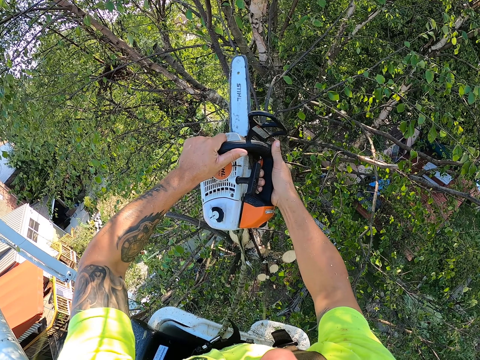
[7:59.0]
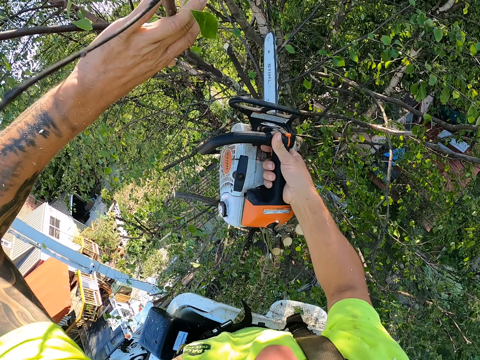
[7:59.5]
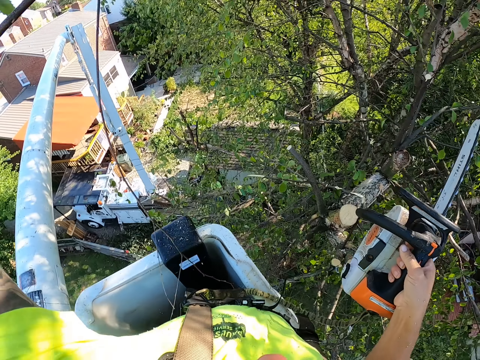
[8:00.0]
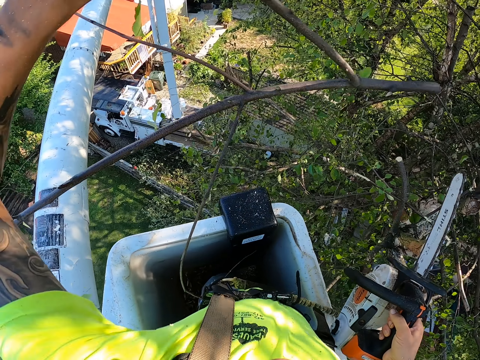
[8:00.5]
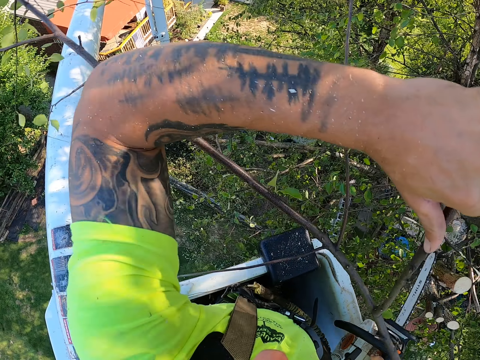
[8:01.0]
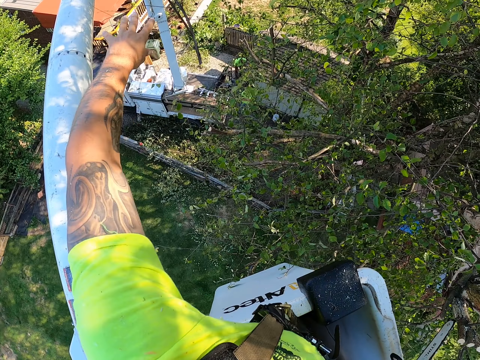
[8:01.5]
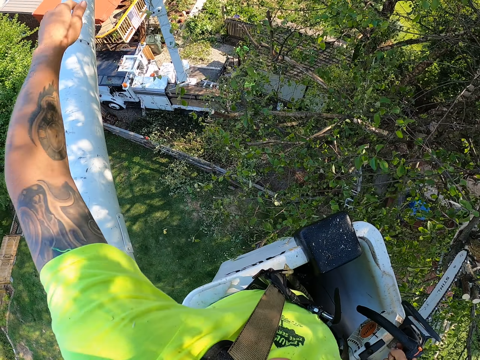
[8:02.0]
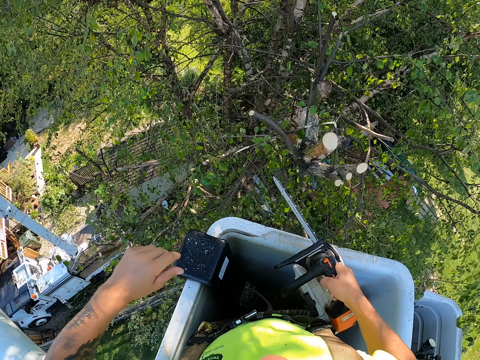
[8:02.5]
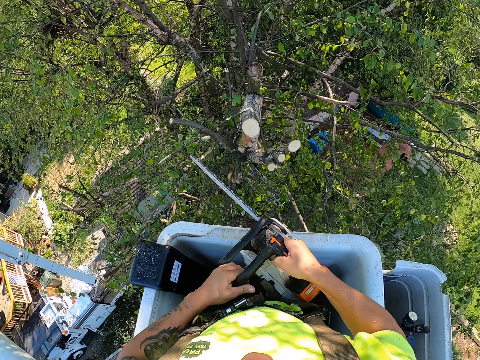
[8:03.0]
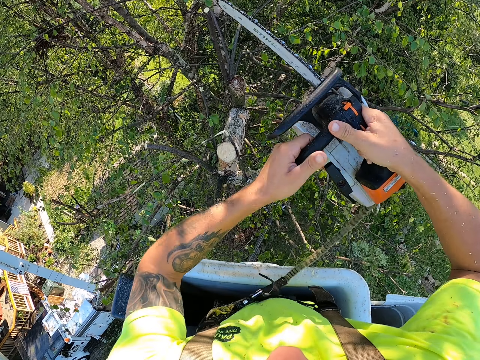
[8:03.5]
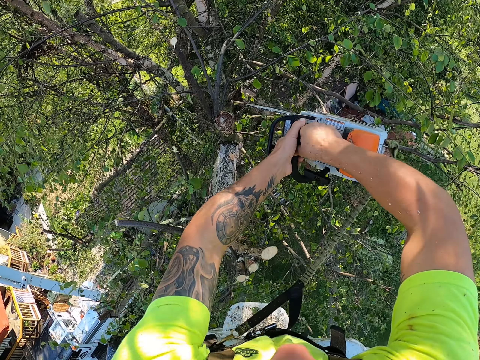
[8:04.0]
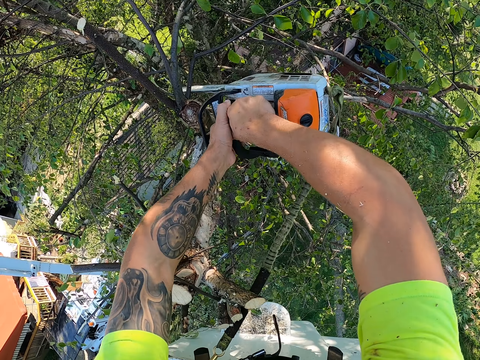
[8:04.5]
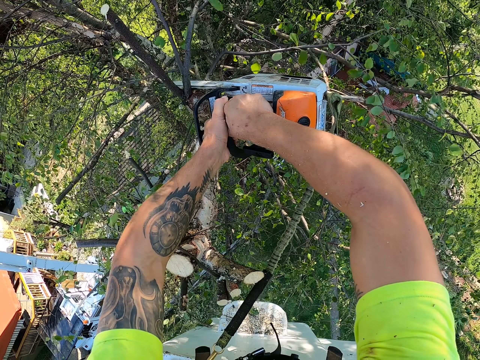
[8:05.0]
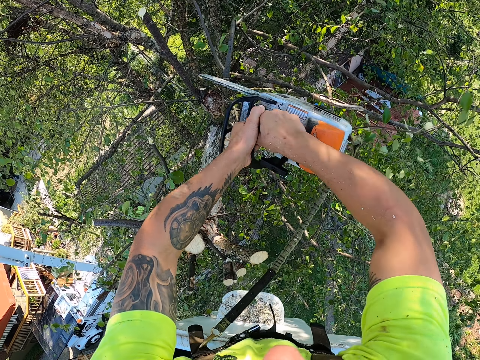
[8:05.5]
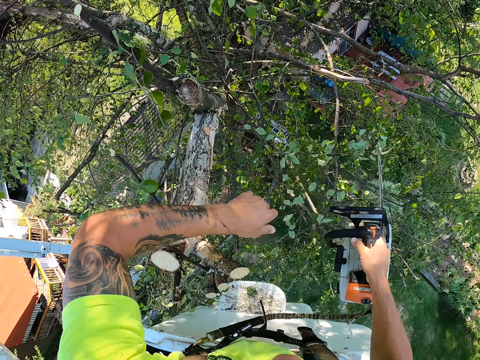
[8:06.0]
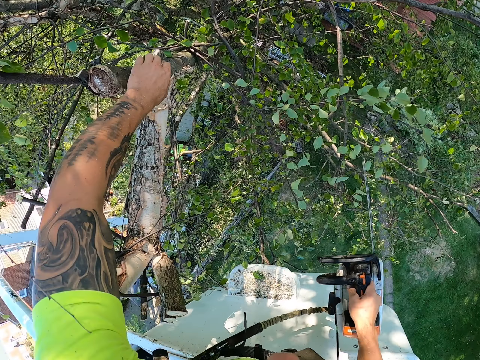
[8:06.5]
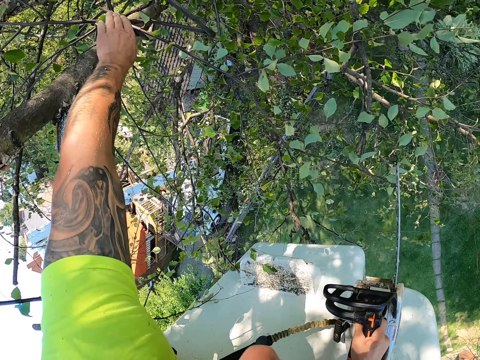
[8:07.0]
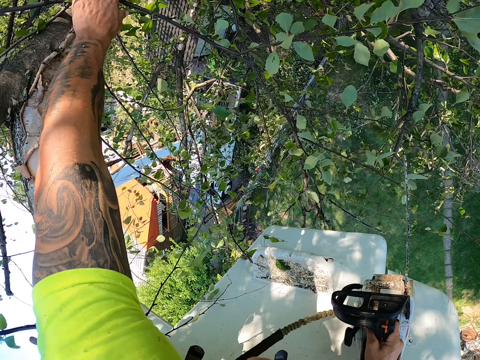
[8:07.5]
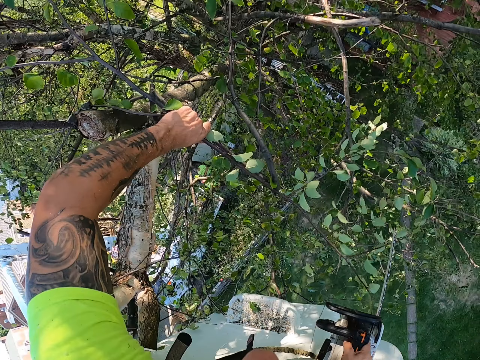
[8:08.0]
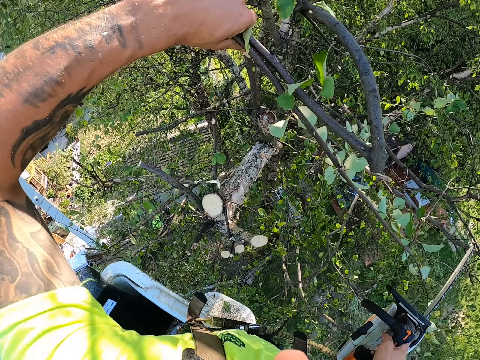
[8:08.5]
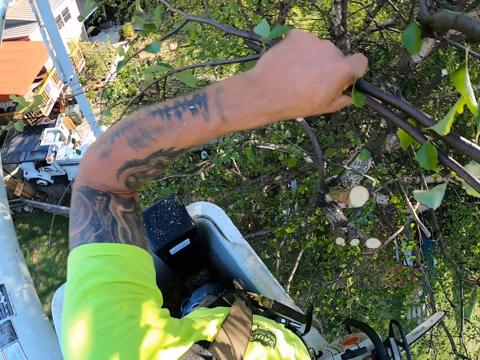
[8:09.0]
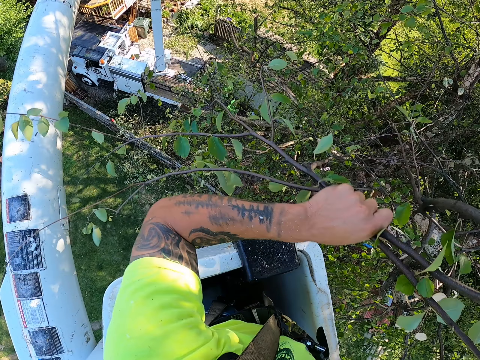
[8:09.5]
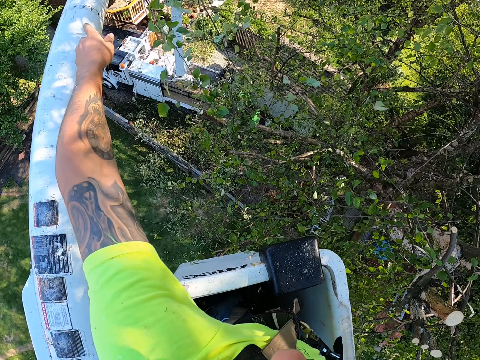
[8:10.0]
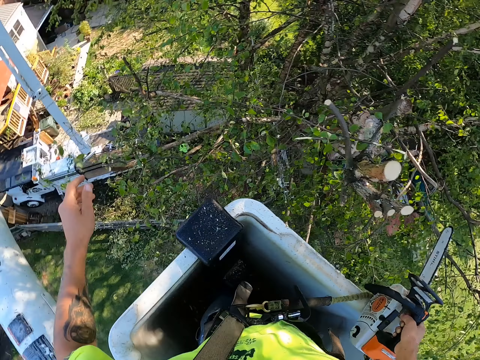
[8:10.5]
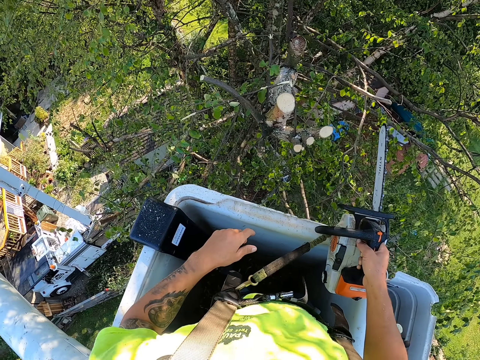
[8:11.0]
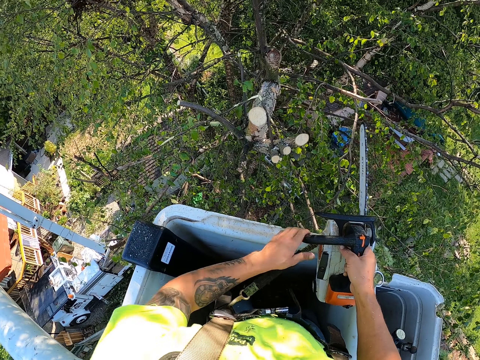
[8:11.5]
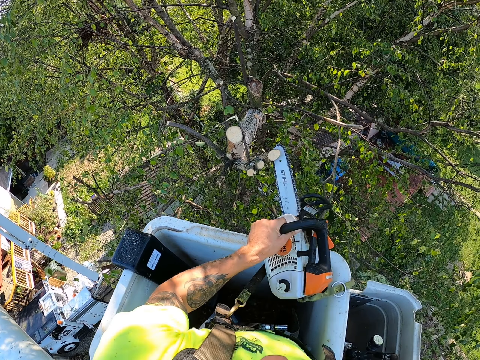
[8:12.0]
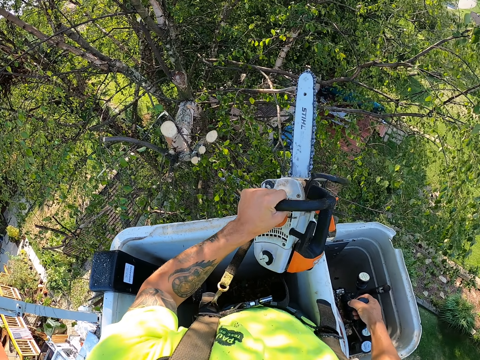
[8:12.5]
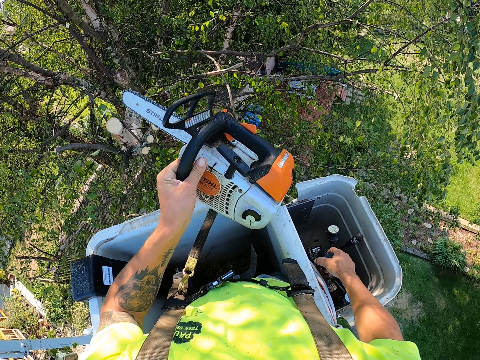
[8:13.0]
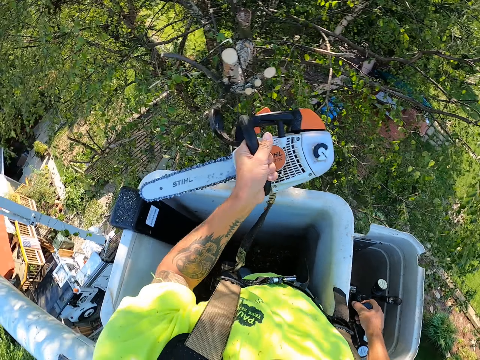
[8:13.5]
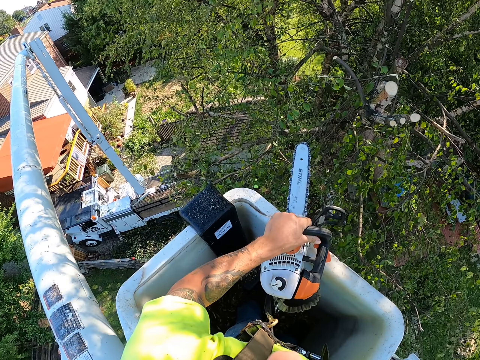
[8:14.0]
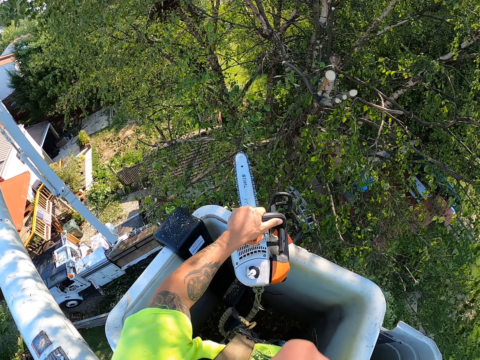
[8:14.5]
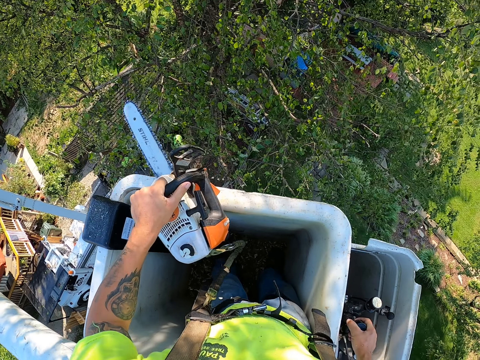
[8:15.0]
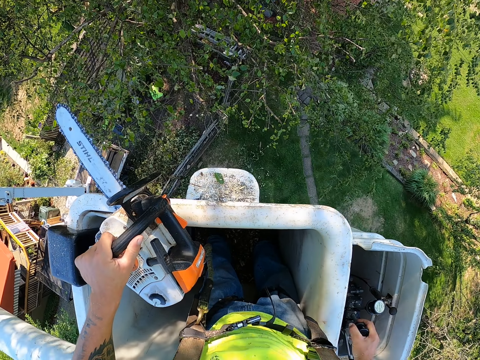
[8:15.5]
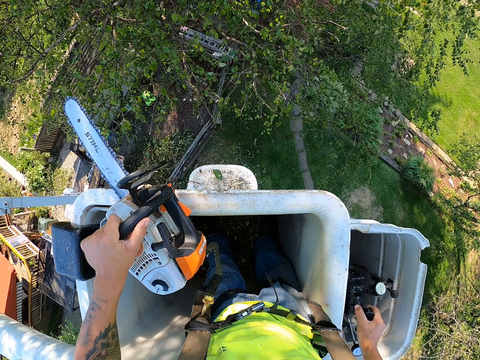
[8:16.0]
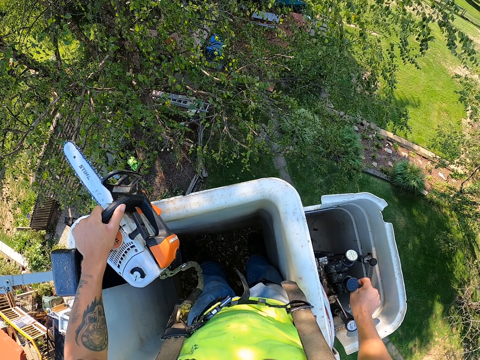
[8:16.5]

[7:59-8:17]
The camera wearer grabs the tree branch with his left hand. He drops the tree branch from a cherry picker on the ground with his left hand. He throws the branch down. He cuts the tree branch with the chain saw in both hands. He grabs the tree branch with his left hand. He drops the tree branch from the cherry picker on the ground with his left hand. He throws the branch. He passes the chainsaw from his right hand to his left hand. He adjusts the cherry picker with the control sticks in his right hand. He rests the power saw on the elevator.

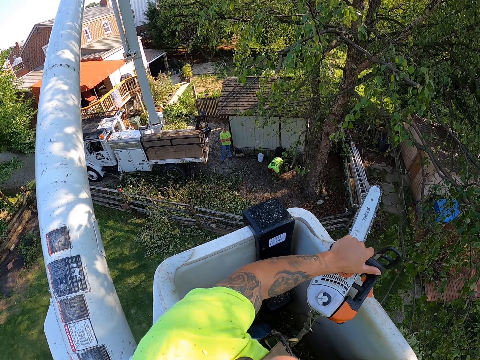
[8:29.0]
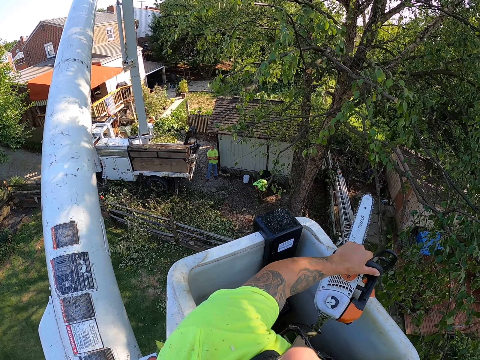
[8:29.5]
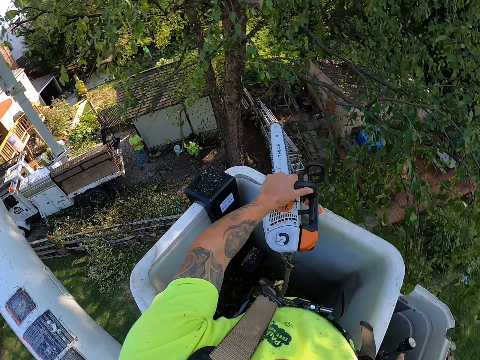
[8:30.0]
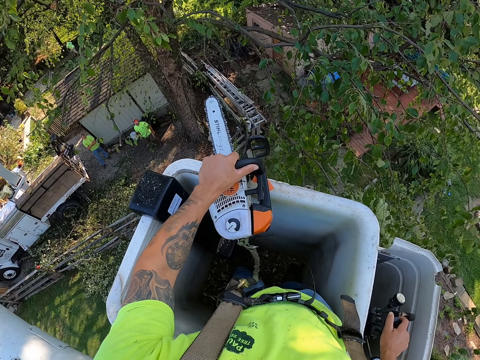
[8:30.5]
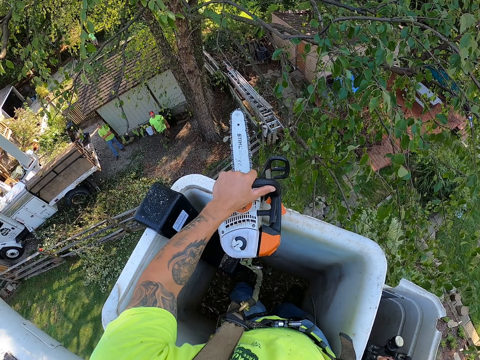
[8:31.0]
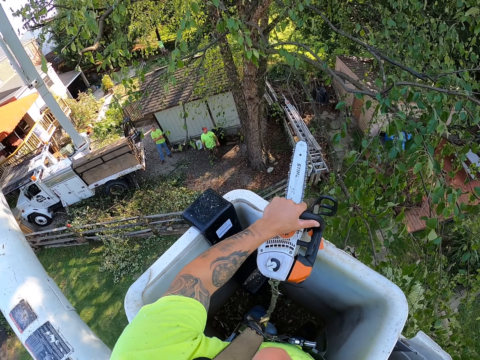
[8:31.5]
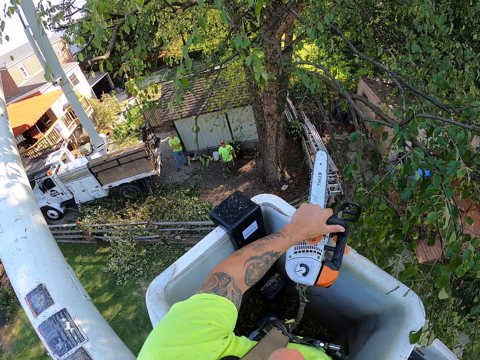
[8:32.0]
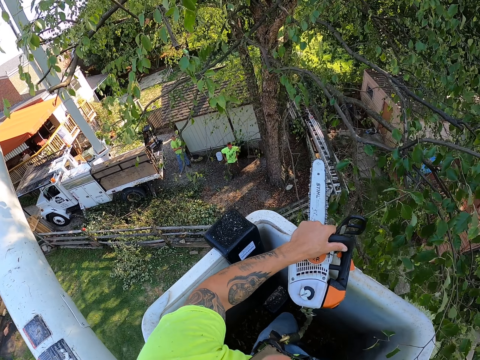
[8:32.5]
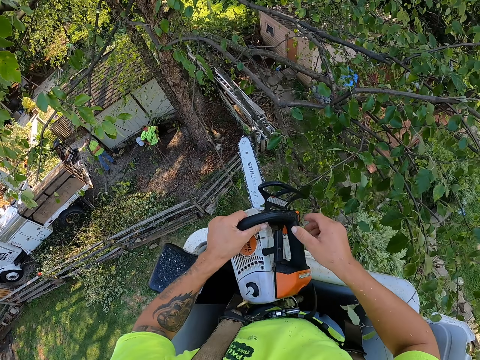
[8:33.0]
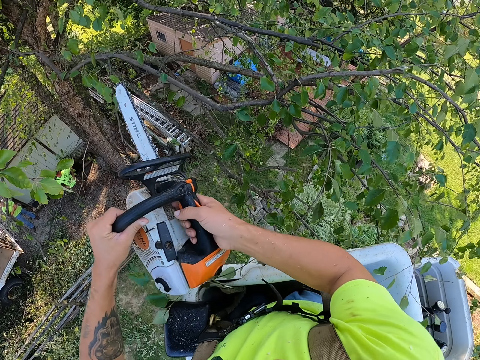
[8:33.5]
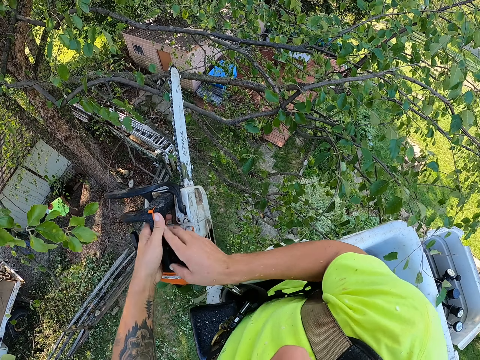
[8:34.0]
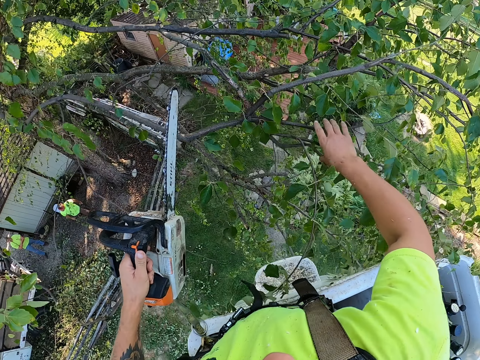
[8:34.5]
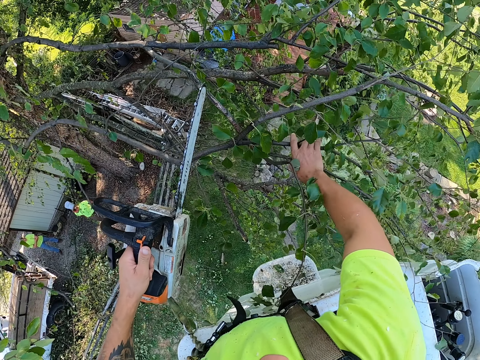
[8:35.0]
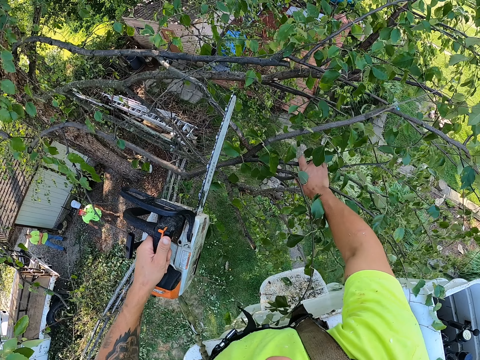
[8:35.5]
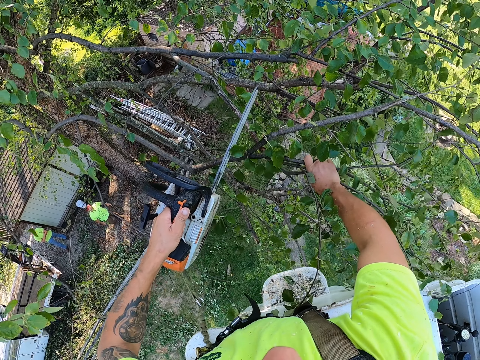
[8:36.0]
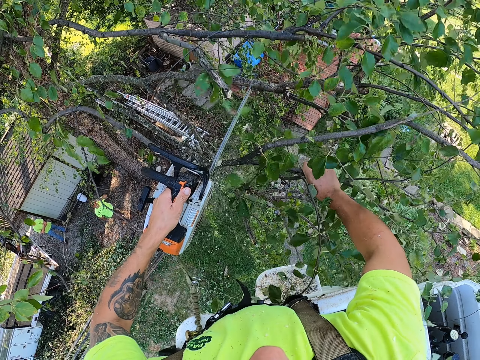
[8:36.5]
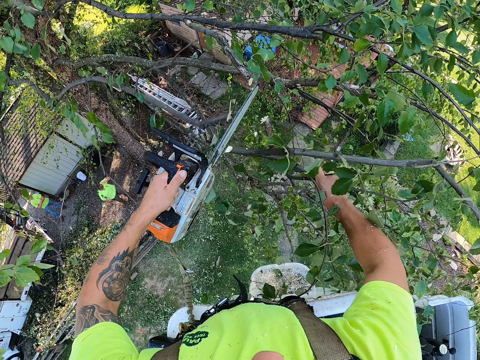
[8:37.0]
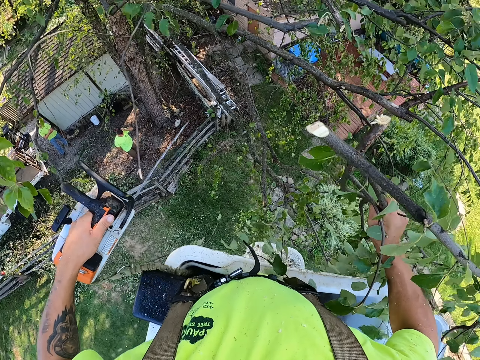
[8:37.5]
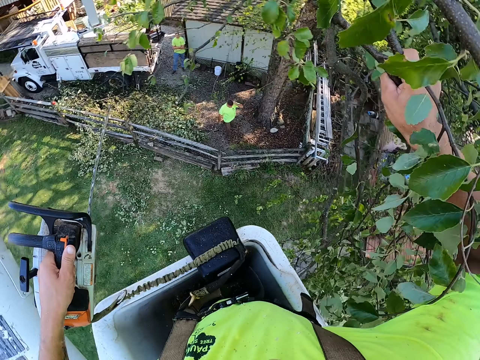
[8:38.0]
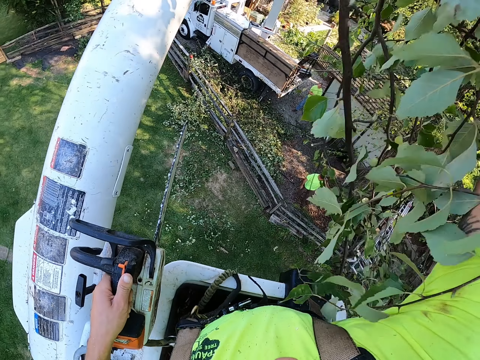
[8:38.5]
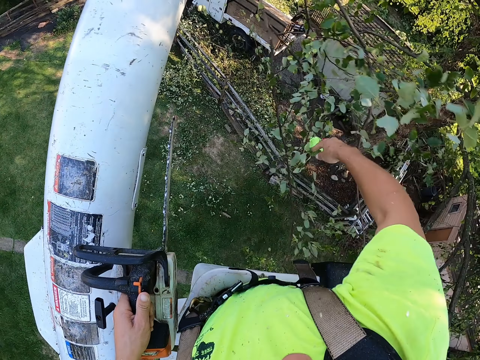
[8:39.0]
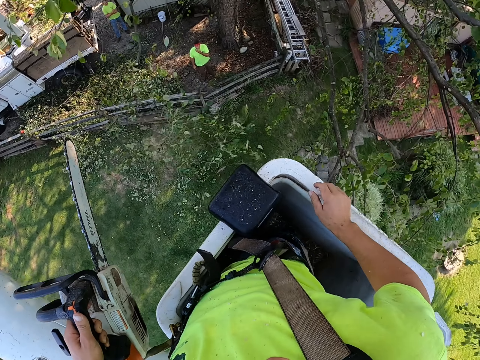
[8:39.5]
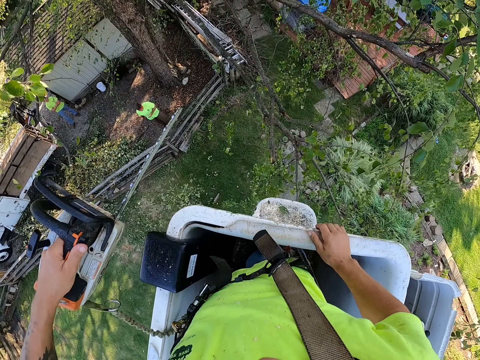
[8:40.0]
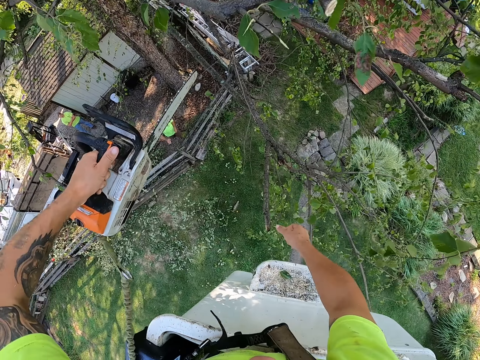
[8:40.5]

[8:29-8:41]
The camera wearer passes the chainsaw from his right hand to his left hand. He grabs a tree branch with his right hand. He holds branches. He cuts the tree branch with the chain saw in his left hand. He drops the tree branch from a cherry picker on the ground with his right hand. He throws the branches. He grabs a tree branch with his right hand.
